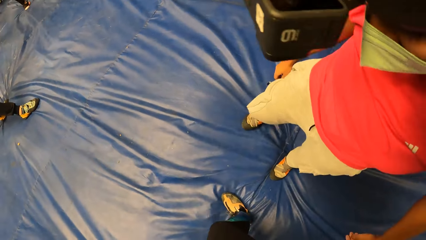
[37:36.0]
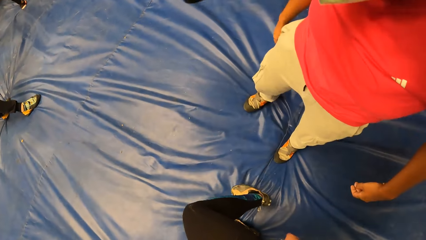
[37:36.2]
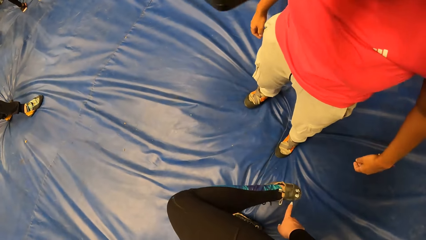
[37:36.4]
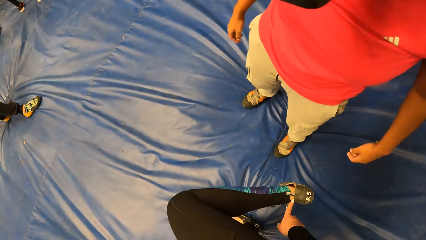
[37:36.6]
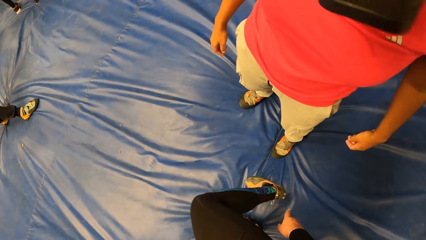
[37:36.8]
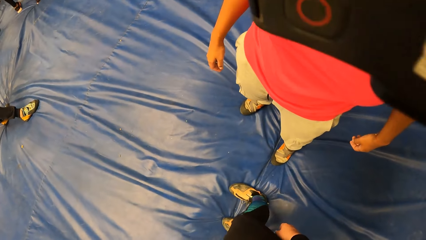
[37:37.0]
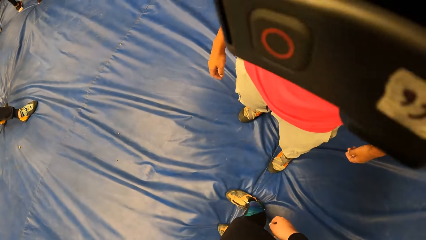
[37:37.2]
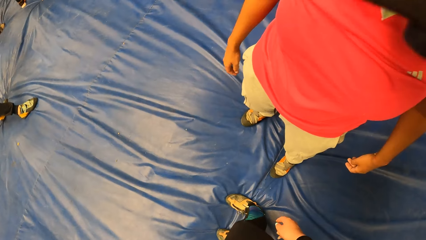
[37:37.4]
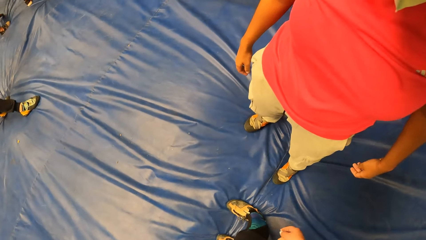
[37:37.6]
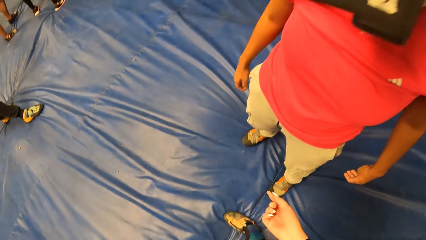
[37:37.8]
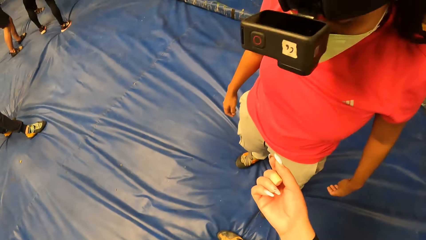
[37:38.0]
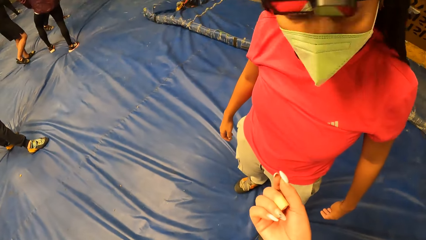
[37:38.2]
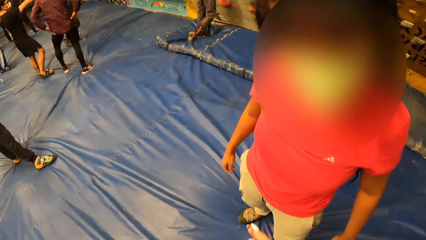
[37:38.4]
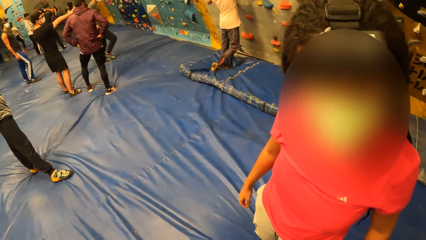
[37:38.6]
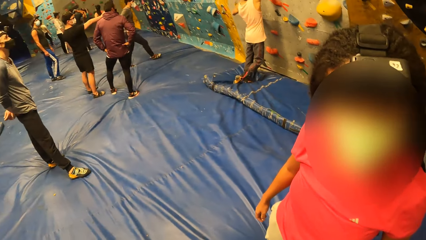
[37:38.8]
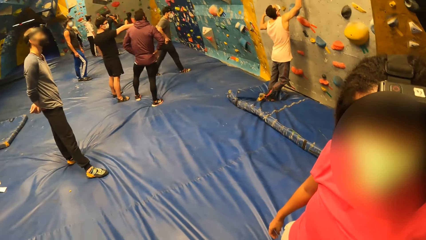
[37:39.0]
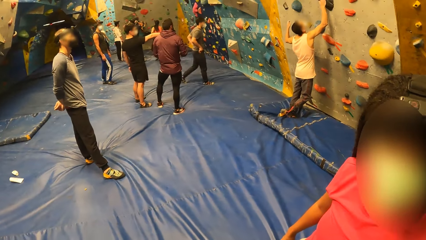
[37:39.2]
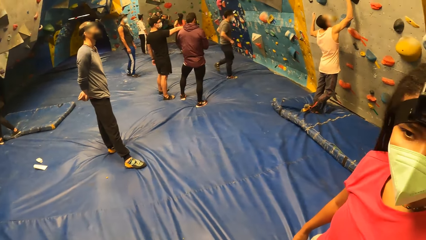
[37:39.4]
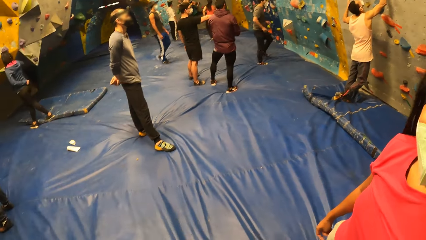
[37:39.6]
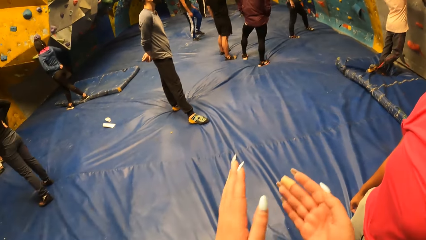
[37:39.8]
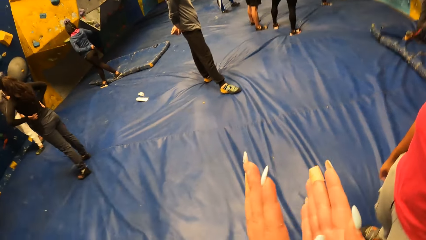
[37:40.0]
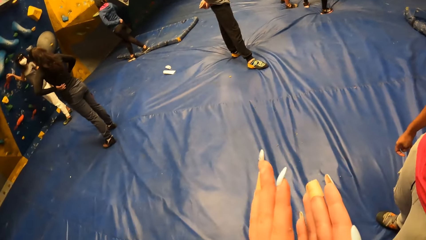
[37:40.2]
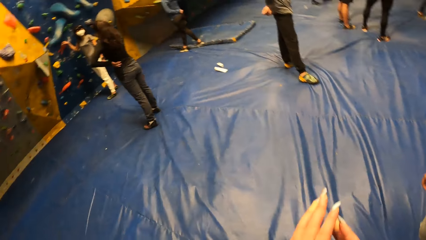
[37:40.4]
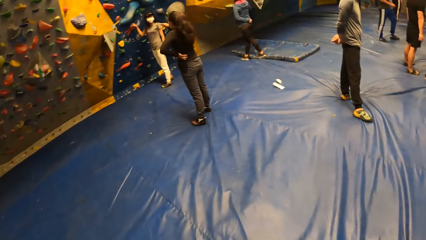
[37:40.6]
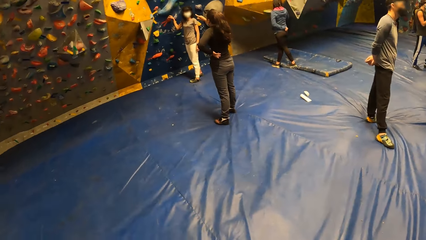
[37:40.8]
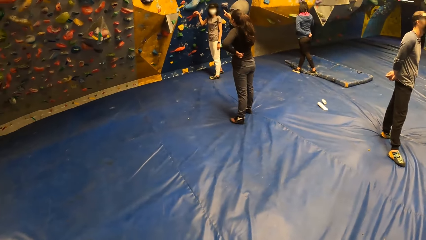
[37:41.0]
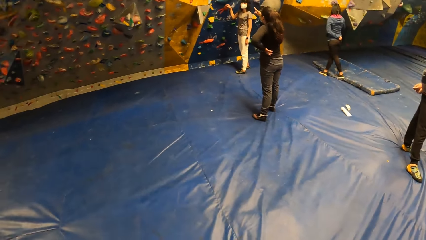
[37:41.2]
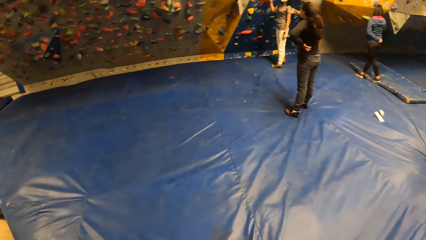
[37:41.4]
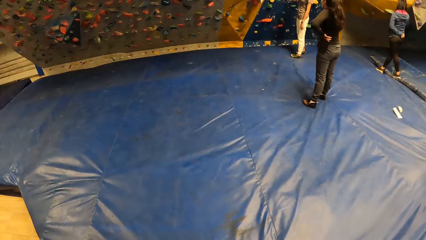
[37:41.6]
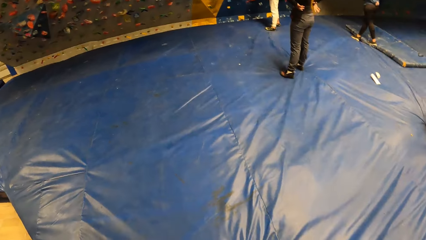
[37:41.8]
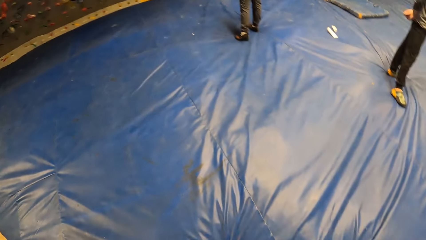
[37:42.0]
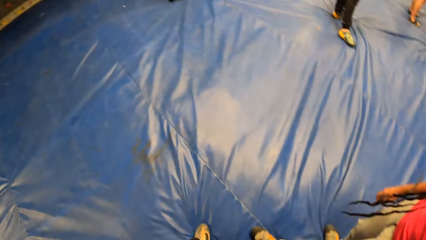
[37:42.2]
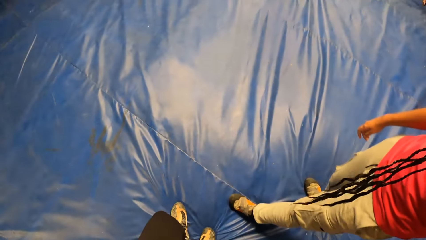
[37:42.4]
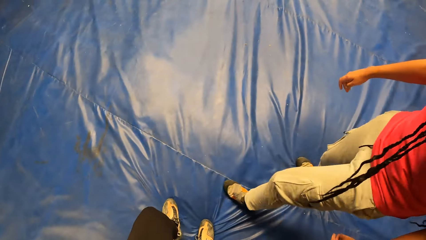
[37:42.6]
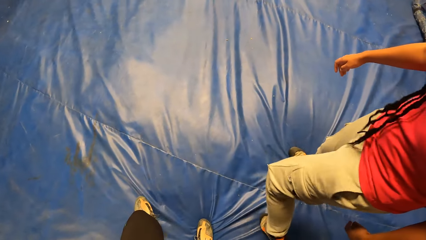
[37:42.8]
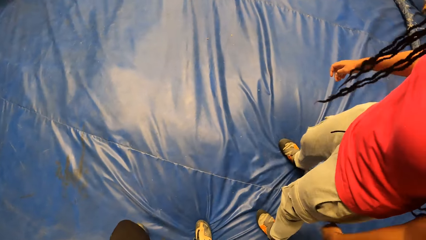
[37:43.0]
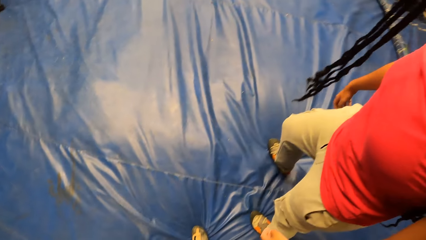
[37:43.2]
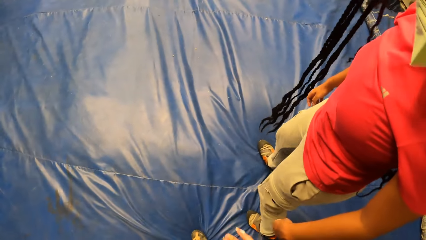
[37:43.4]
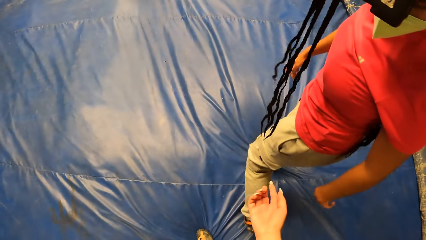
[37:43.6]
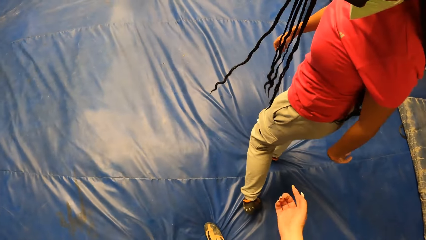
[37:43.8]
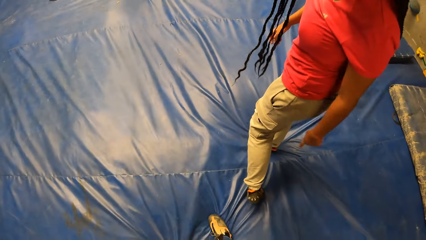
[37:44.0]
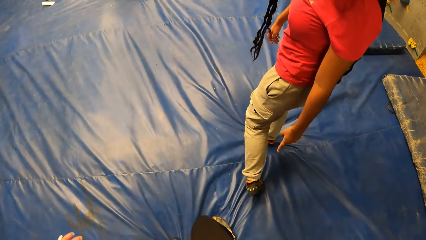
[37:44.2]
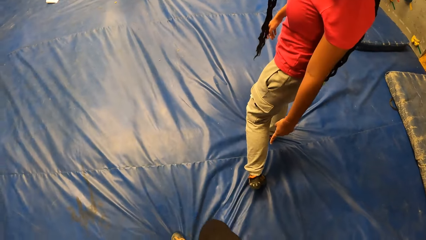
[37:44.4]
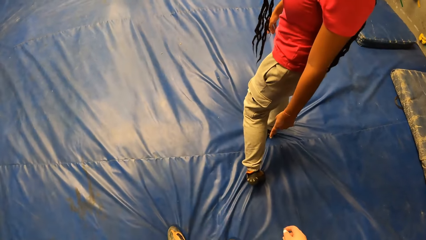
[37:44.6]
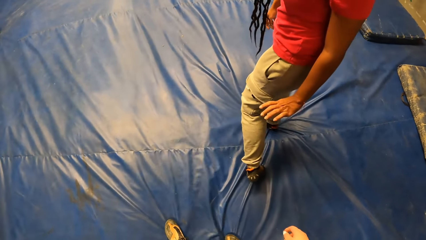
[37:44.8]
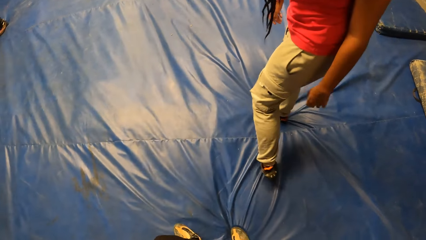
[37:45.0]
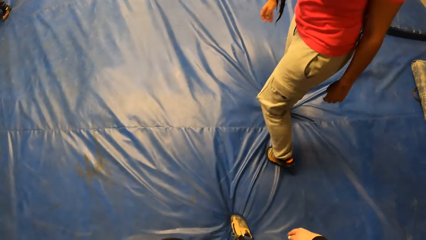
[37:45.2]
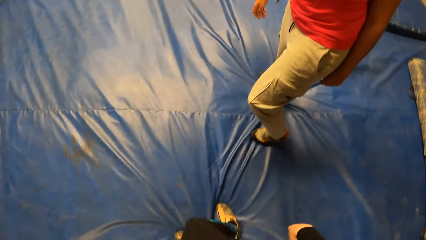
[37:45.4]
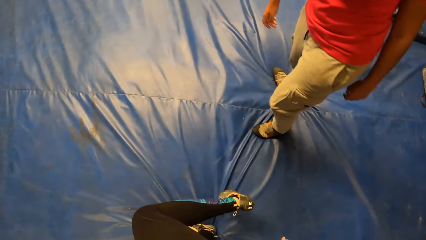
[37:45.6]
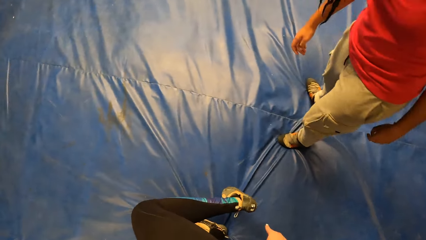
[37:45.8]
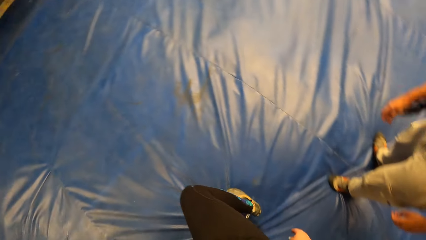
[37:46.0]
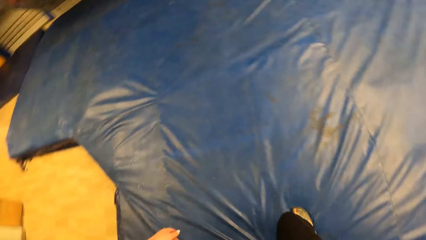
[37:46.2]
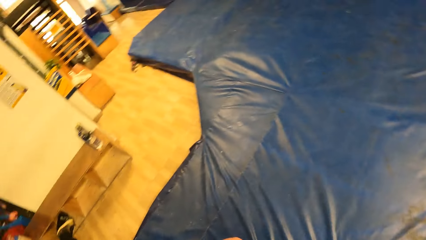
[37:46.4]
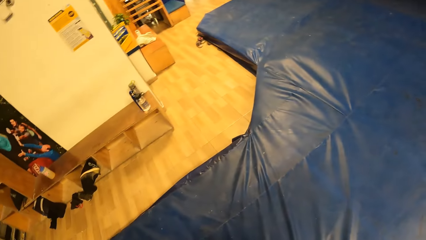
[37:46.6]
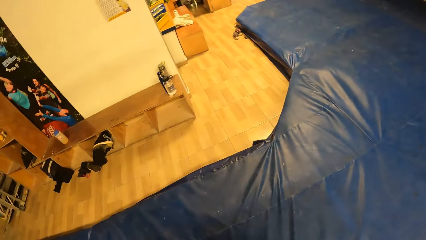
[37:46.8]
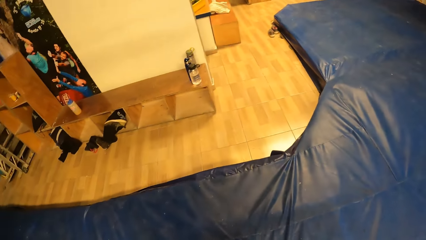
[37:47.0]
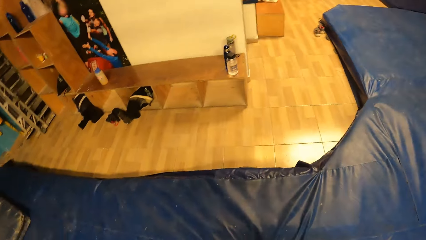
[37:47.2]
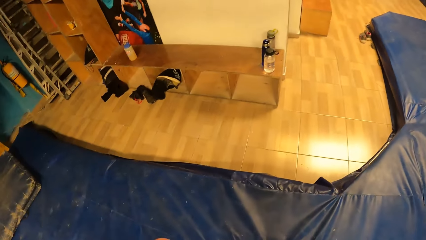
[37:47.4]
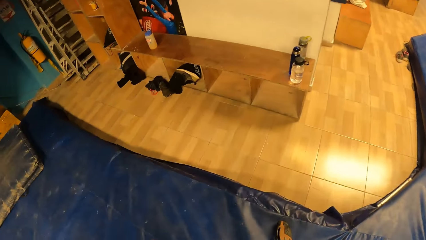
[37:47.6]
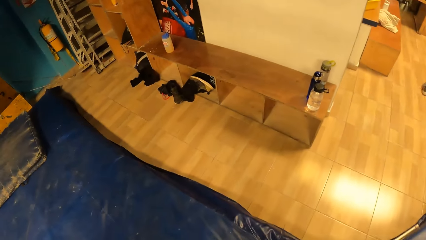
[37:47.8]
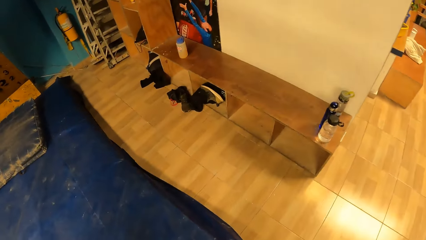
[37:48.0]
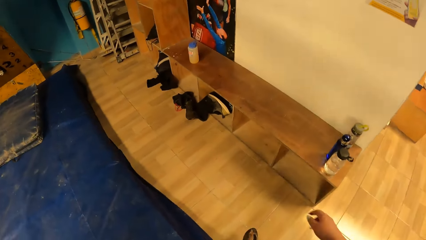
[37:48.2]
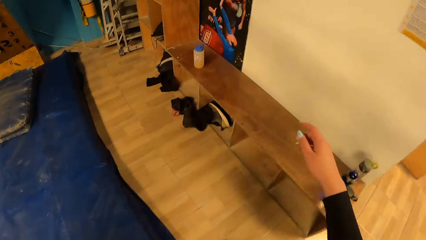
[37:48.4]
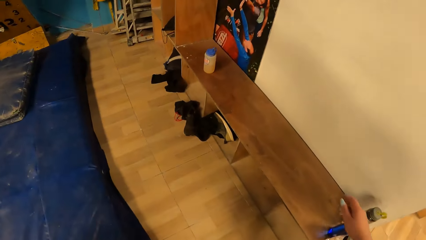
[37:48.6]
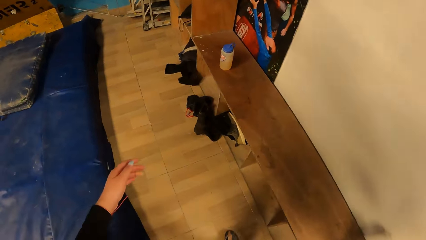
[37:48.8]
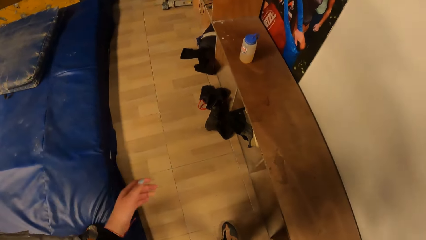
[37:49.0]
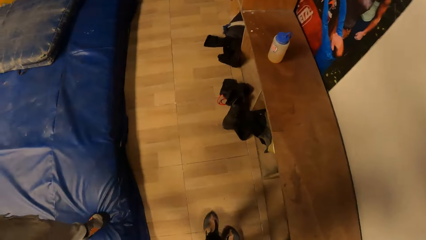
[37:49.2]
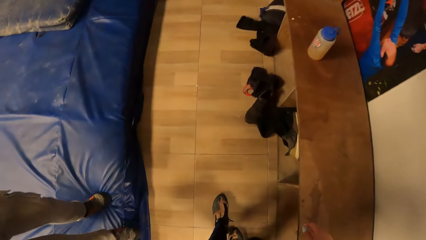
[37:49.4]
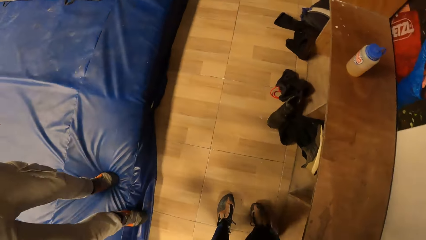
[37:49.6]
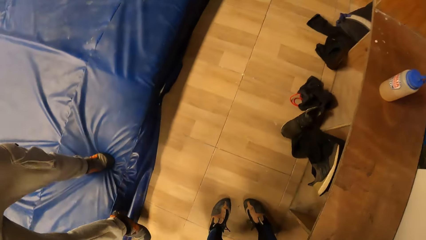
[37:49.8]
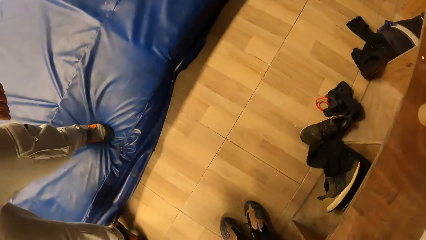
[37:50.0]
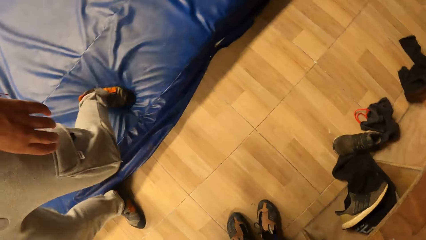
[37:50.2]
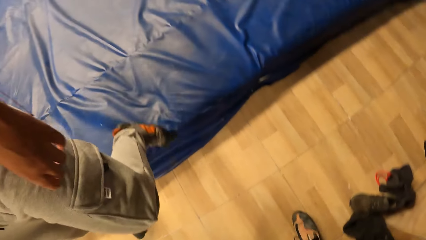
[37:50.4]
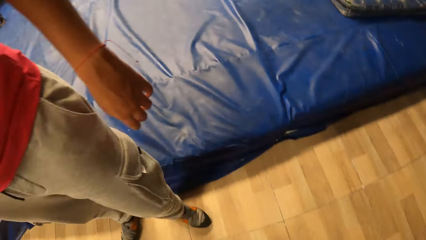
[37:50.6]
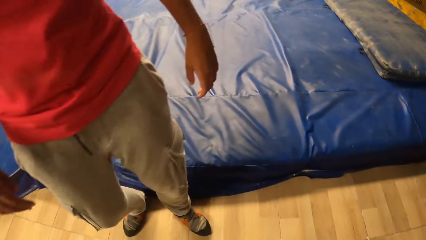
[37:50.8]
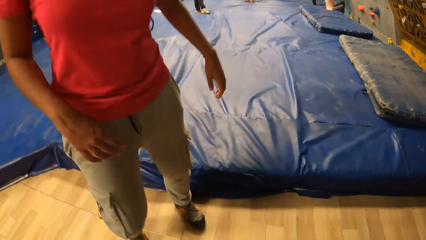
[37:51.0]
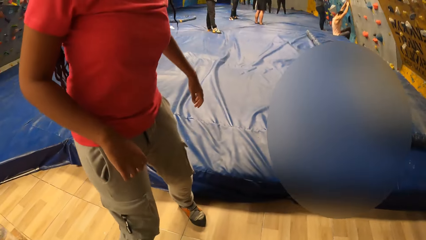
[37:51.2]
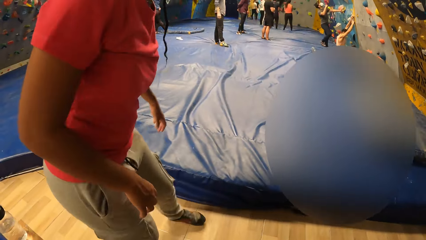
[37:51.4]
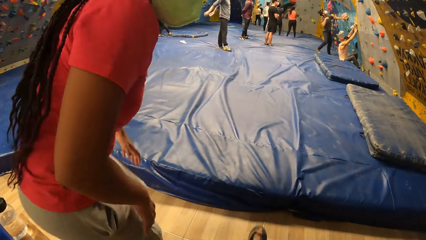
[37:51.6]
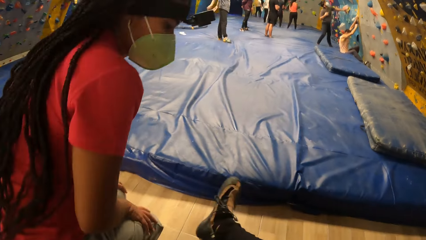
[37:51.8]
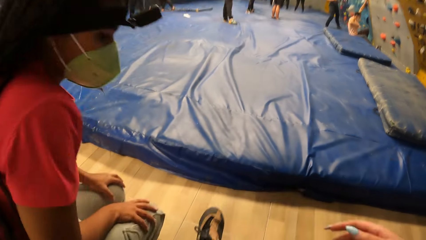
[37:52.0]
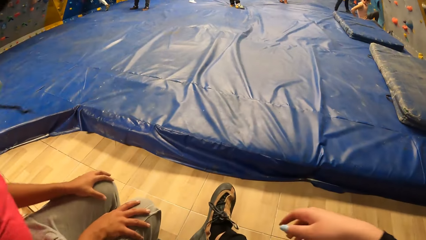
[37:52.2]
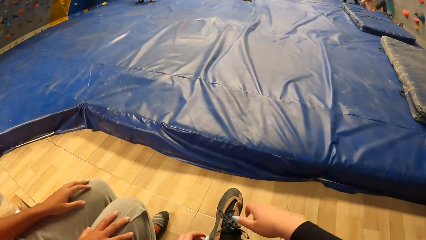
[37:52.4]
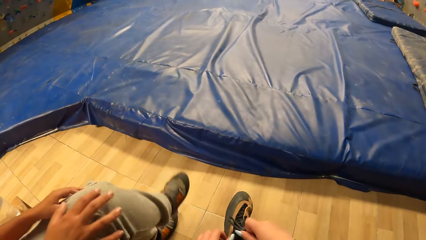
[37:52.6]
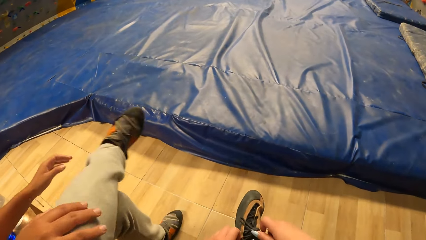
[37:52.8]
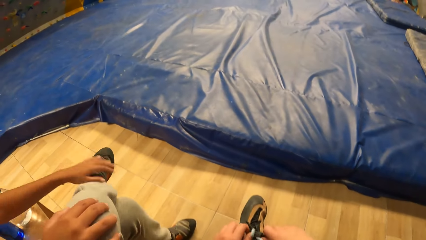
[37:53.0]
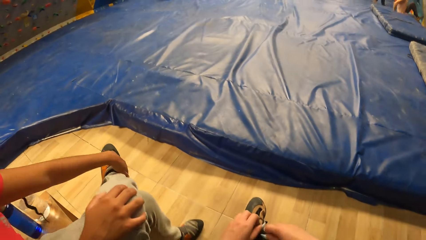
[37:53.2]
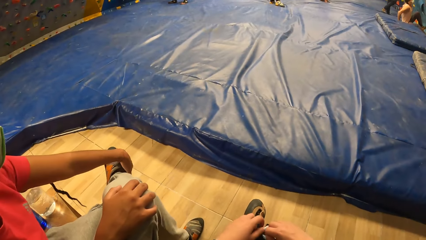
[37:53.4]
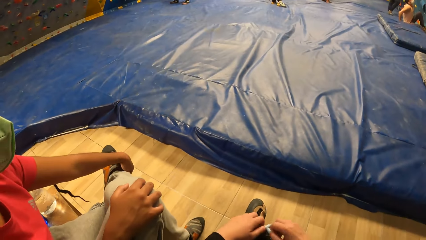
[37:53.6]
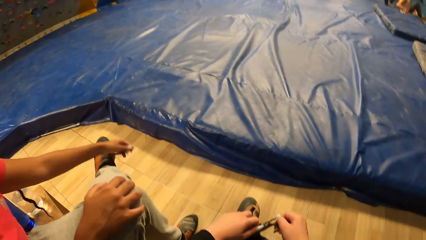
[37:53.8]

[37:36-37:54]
The camera wearer interacts with a woman. She stares around. She interacts with the woman. She walks around. She sits on a bench in the gym. The woman sits next to the camera wearer. The camera wearer removes a shoe from her right leg with both hands. She unties the shoe.
